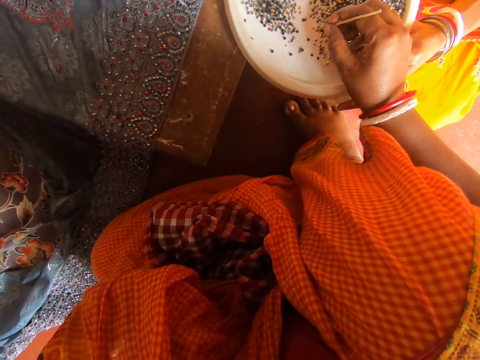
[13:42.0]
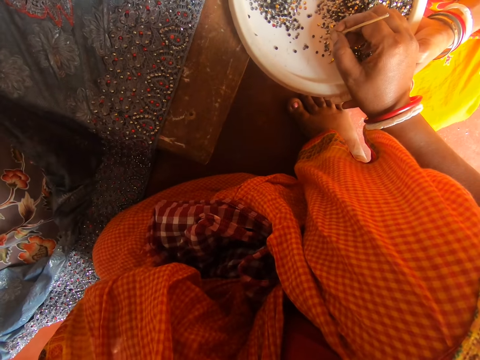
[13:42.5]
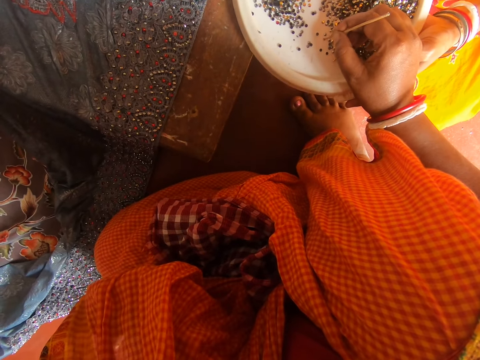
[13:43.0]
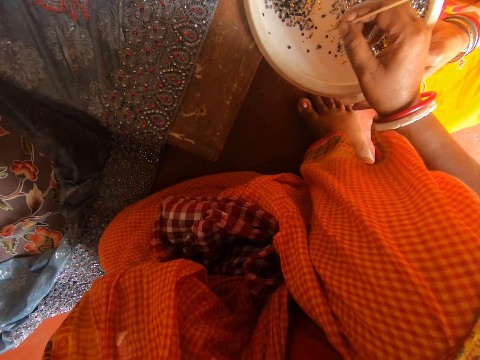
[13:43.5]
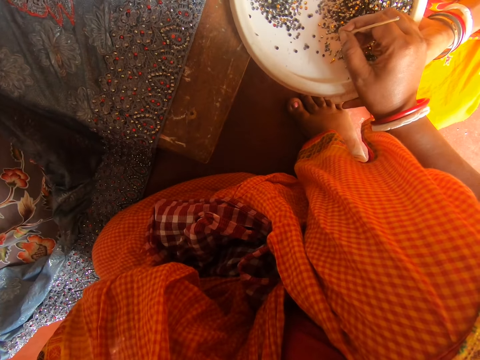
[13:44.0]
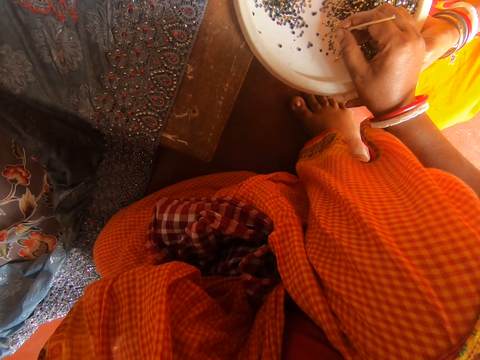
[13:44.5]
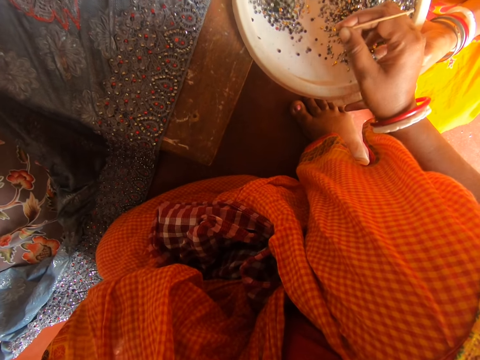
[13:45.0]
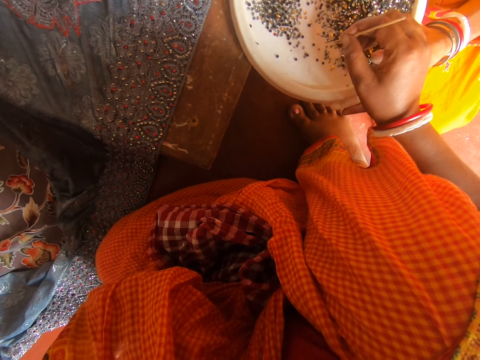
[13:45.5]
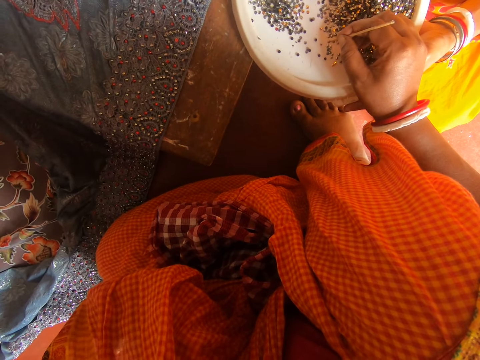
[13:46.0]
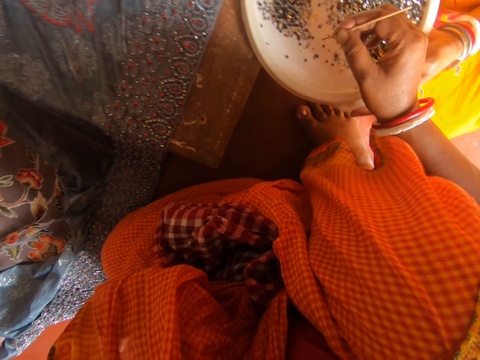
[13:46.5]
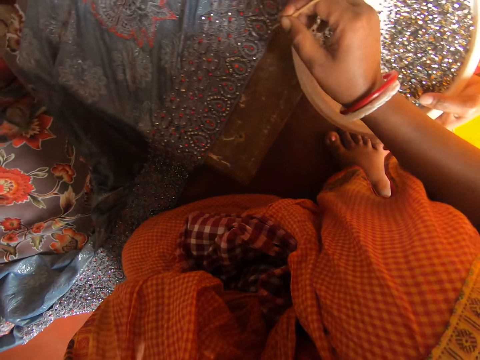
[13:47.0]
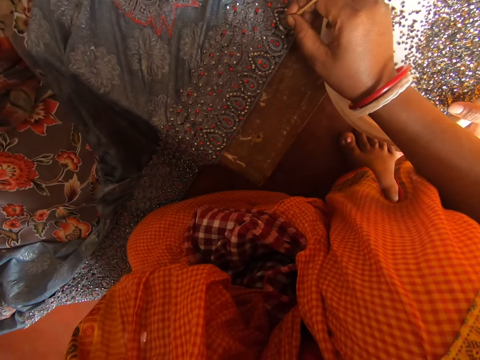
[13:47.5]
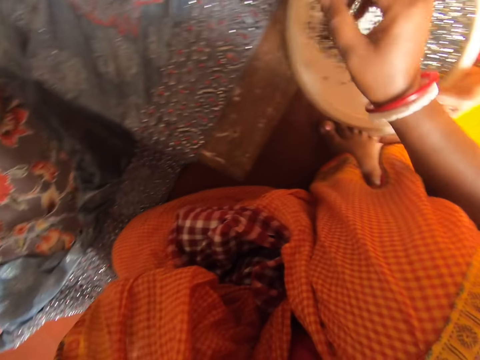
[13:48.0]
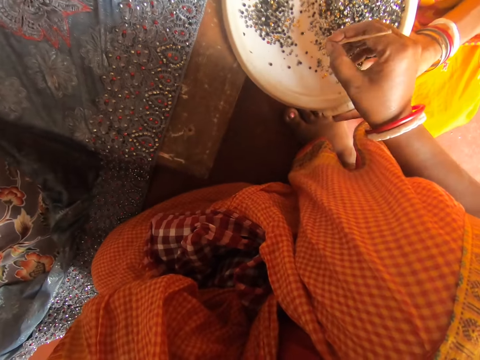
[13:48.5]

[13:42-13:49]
The camera wearer picks beads from a tray with a stick. They drop a bead on the tray. They talk to a woman and another woman. They pick up the bead from the tray with the needle. They place the bead on the saree with the needle.

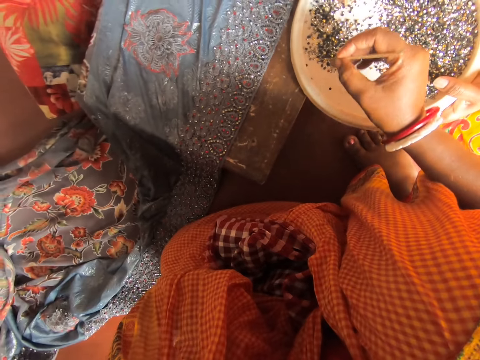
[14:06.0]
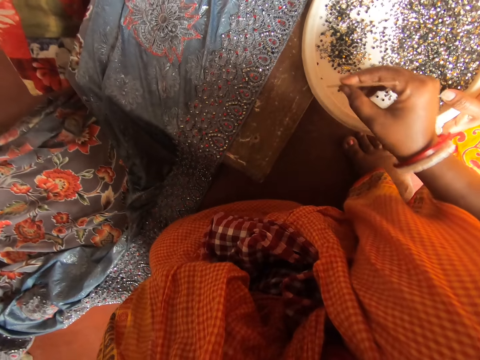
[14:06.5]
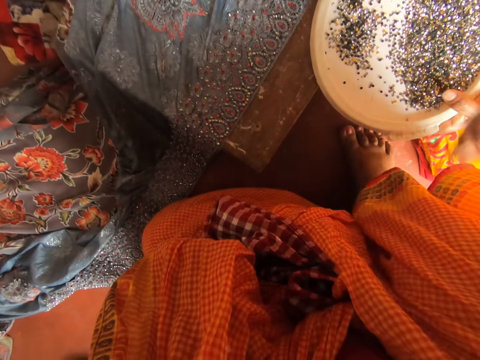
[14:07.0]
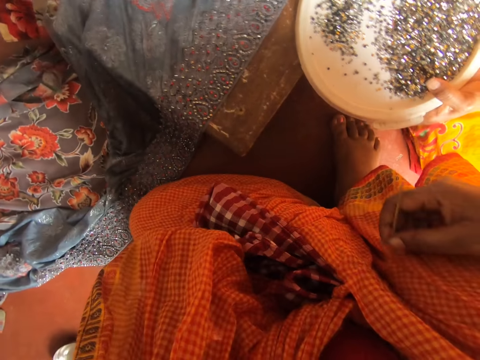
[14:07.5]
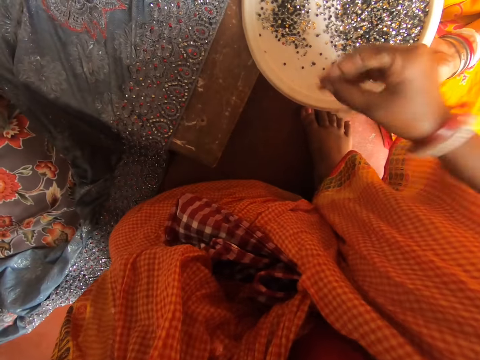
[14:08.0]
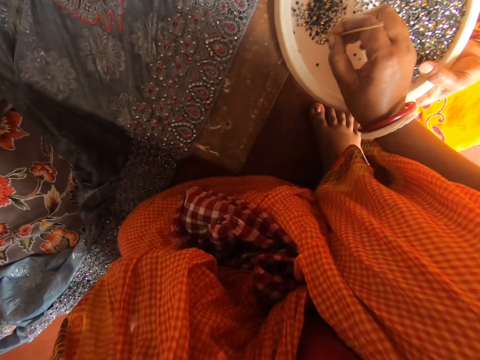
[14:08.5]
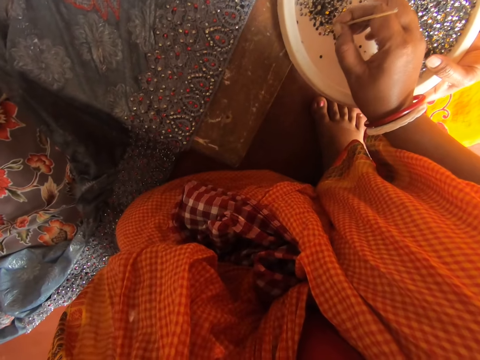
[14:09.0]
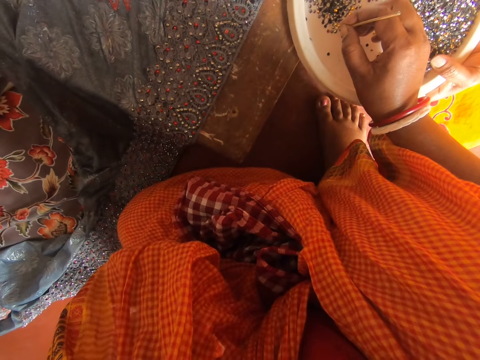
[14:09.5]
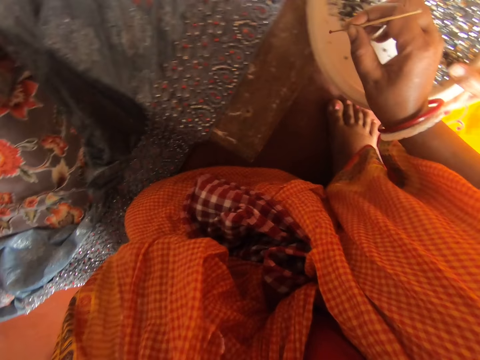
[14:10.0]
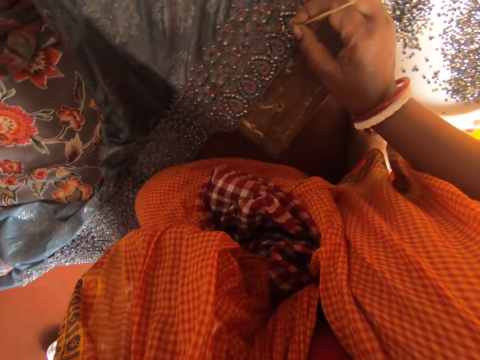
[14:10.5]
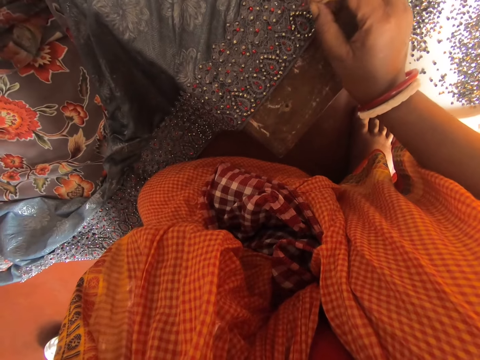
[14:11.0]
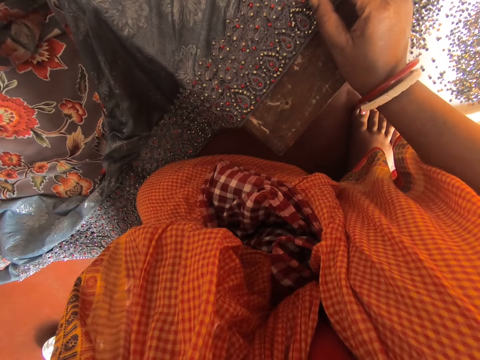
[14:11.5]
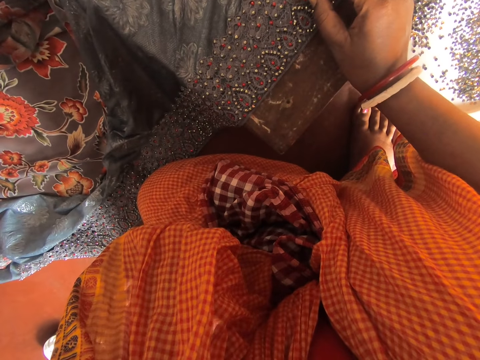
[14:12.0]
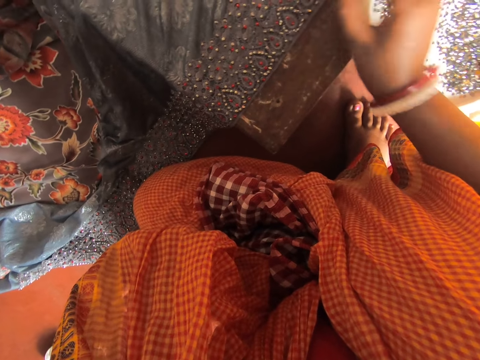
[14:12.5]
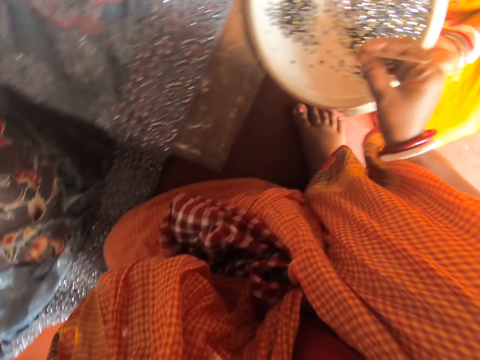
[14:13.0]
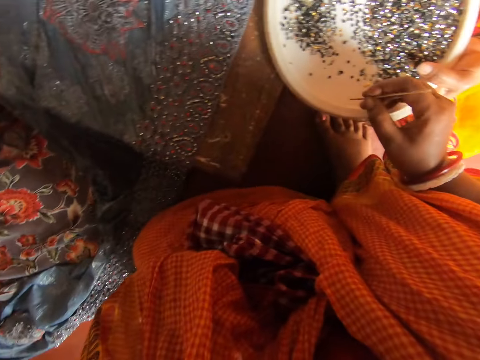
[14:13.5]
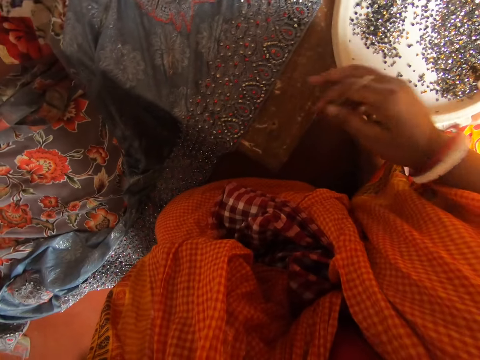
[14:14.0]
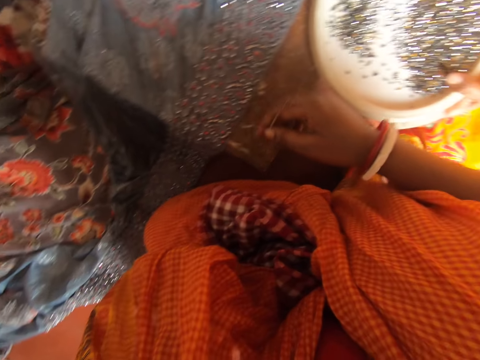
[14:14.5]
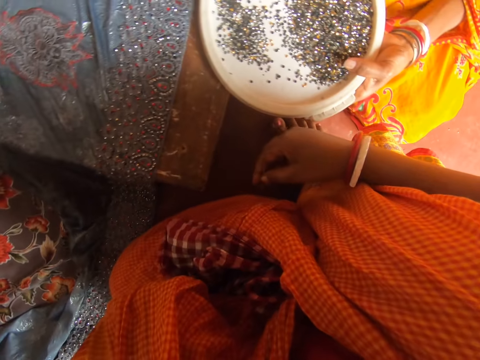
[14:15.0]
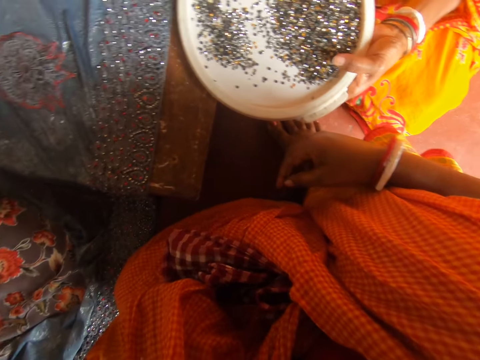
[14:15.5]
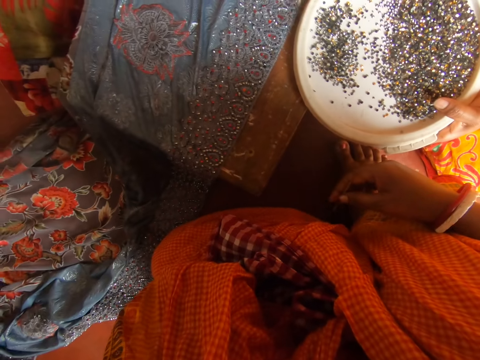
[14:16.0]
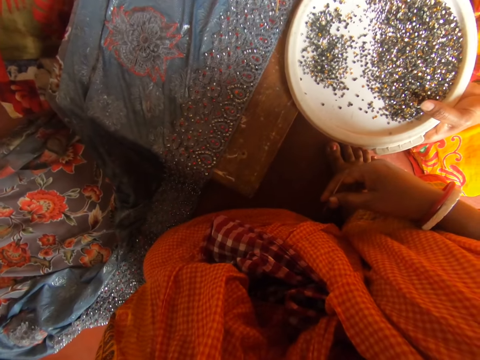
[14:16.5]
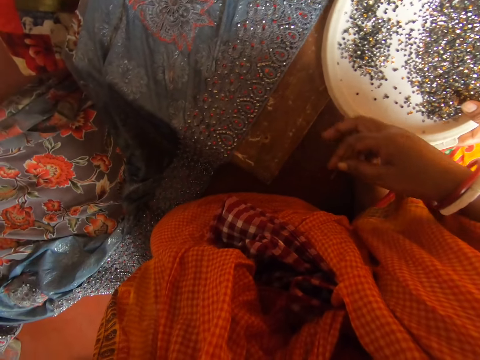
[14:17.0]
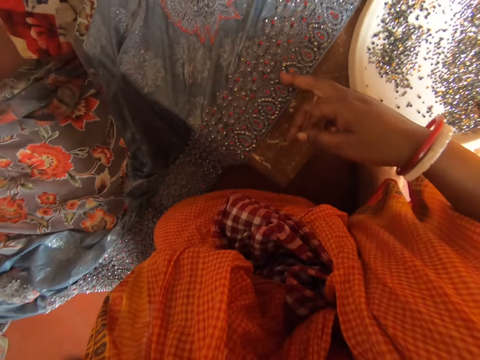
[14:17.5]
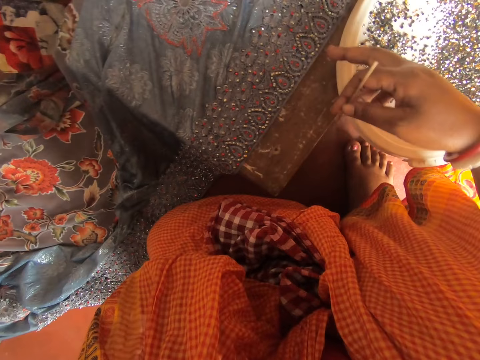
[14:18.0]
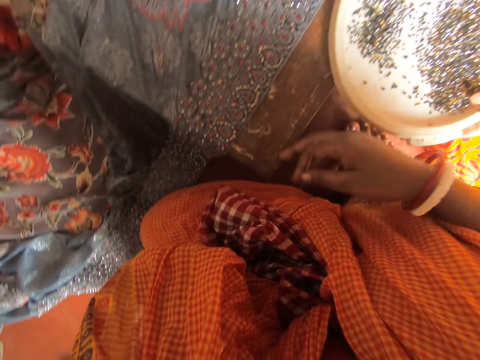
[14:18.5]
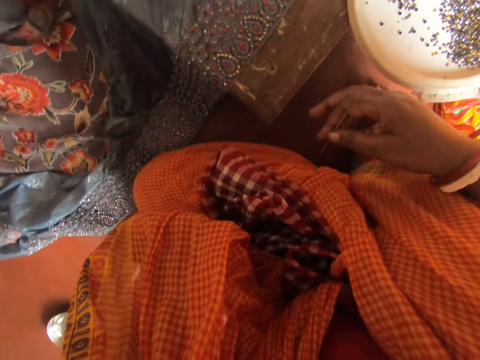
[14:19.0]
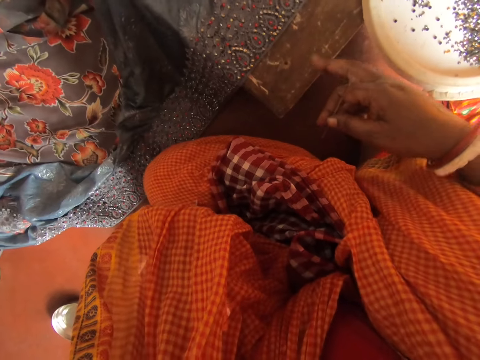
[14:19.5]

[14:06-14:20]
The camera wearer wipes the crochet stick. They pick up the bead with the needle. They place the bead on the saree with the needle. They talk to a woman. They point at the saree. They talk to the woman. They look around. They point at the saree. They talk to the woman.

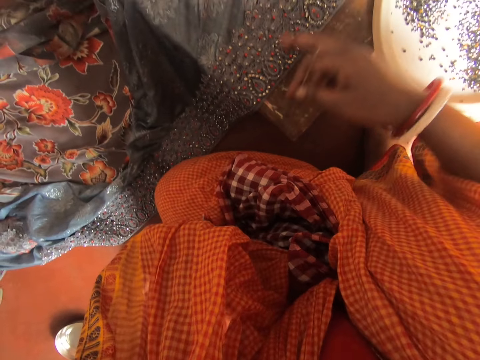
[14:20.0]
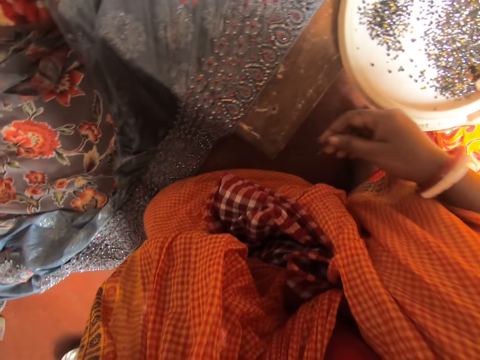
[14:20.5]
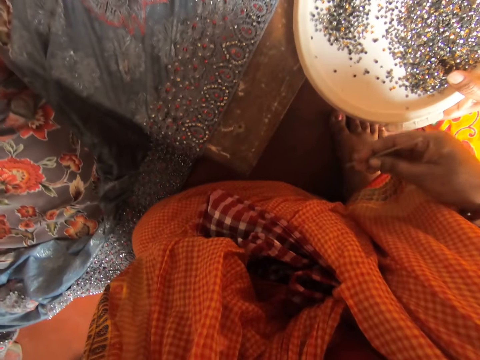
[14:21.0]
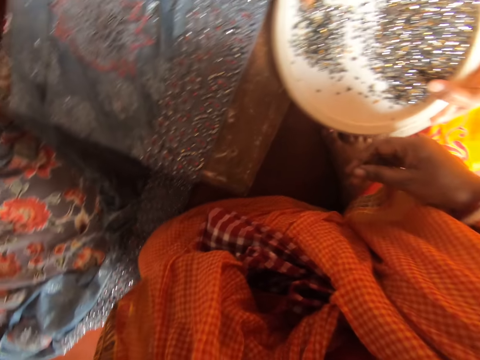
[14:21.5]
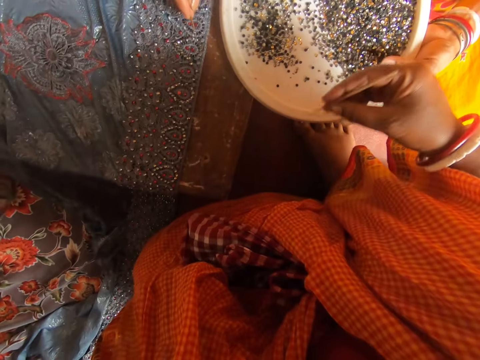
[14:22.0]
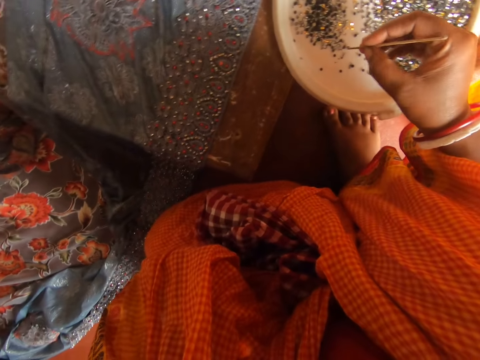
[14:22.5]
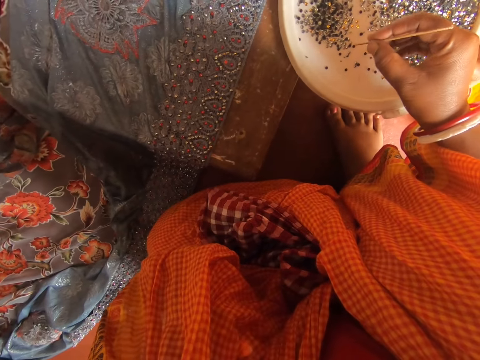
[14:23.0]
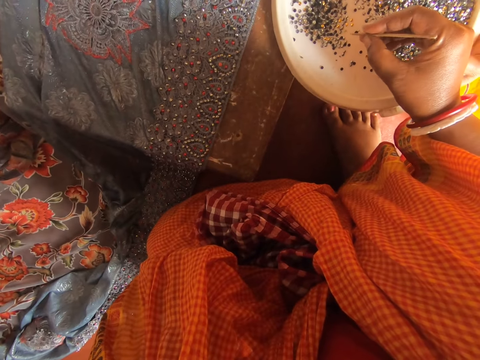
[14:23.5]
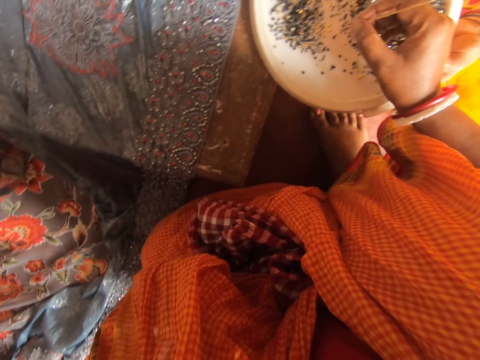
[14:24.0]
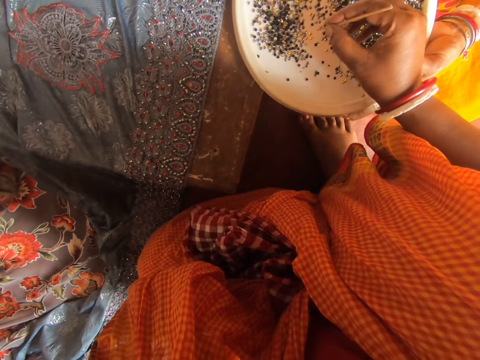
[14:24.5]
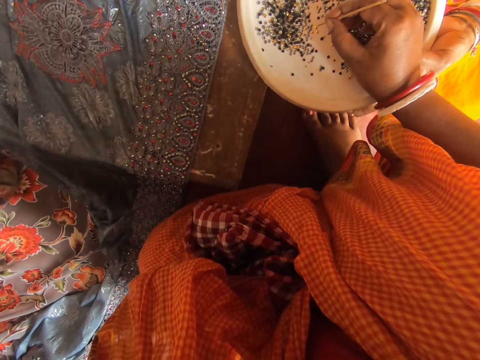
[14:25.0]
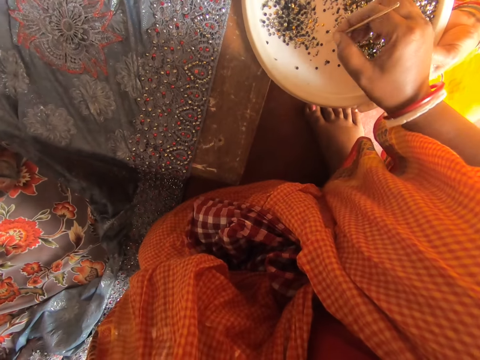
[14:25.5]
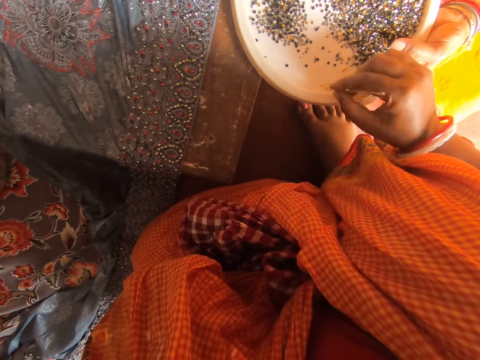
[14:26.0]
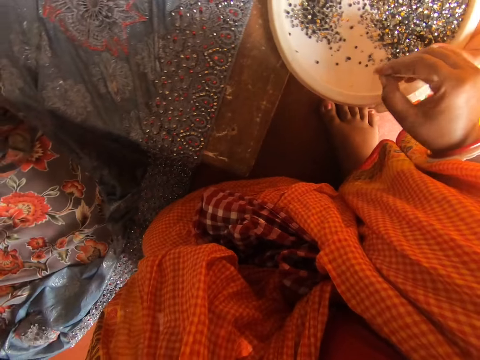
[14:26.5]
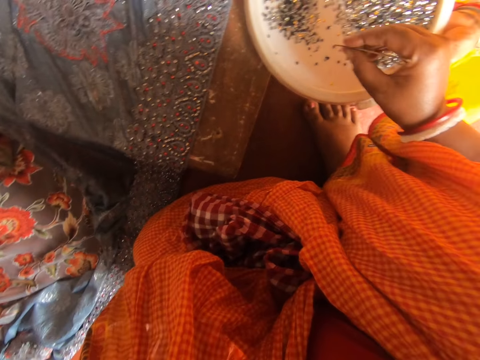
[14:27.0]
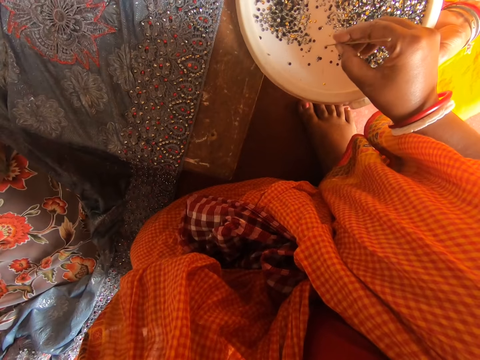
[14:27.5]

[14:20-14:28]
The camera wearer stares at the beads.
